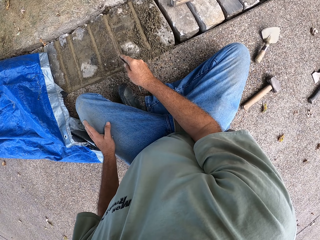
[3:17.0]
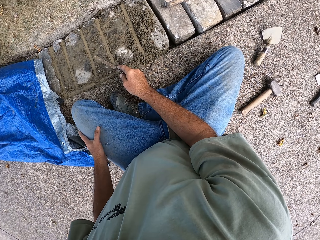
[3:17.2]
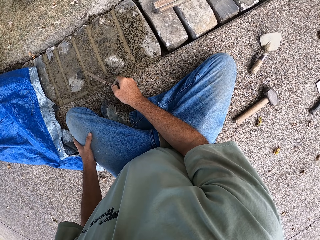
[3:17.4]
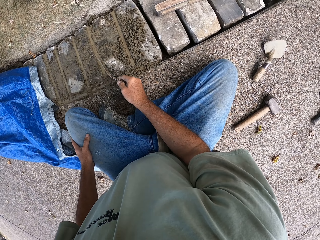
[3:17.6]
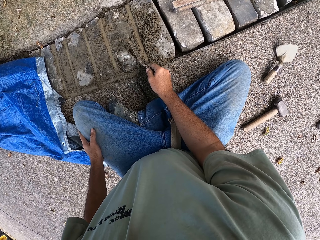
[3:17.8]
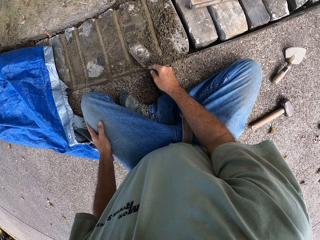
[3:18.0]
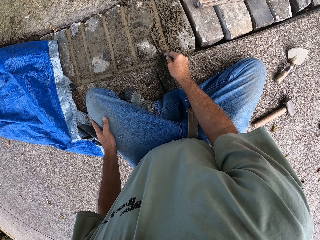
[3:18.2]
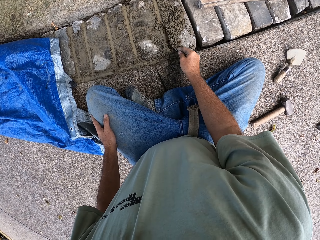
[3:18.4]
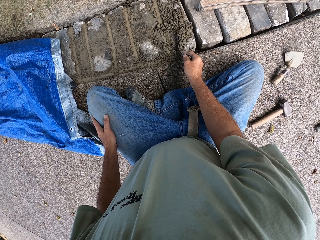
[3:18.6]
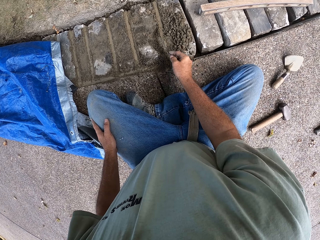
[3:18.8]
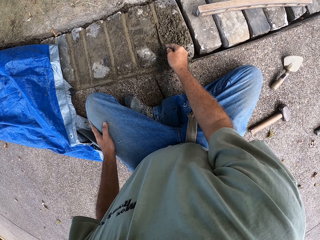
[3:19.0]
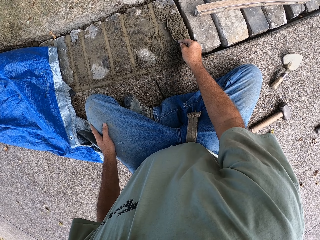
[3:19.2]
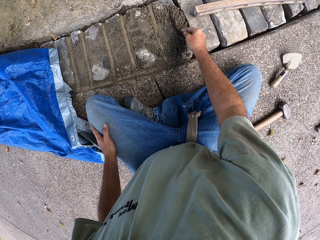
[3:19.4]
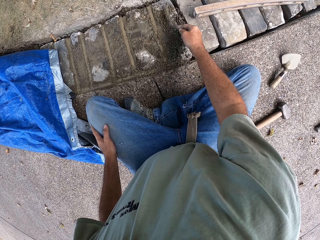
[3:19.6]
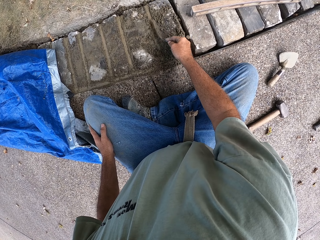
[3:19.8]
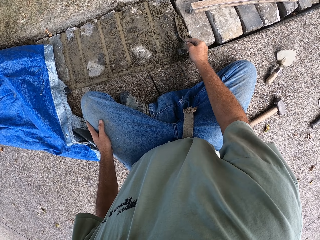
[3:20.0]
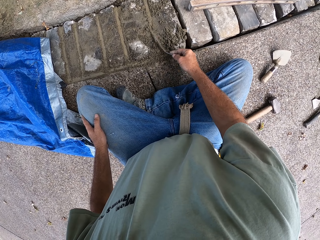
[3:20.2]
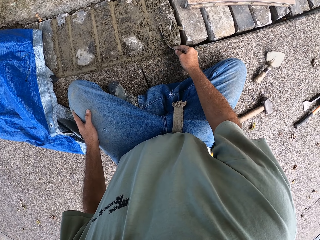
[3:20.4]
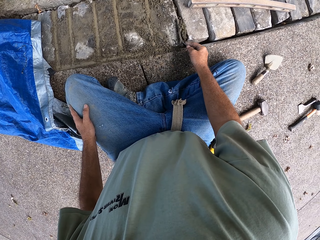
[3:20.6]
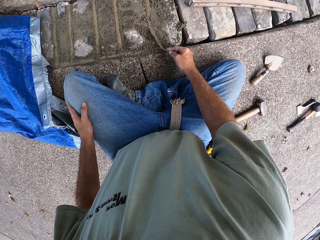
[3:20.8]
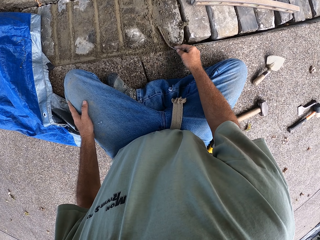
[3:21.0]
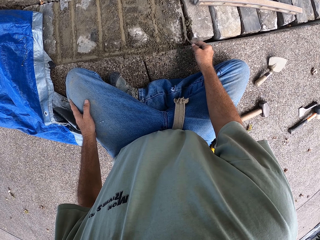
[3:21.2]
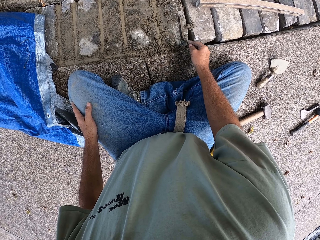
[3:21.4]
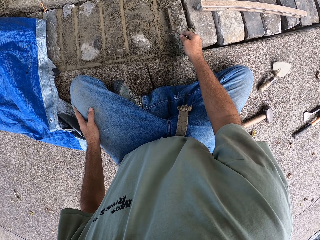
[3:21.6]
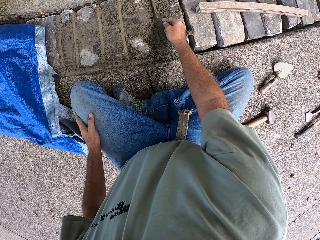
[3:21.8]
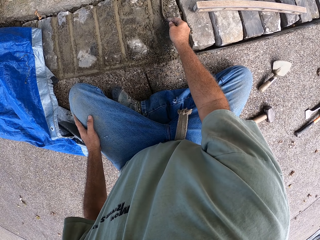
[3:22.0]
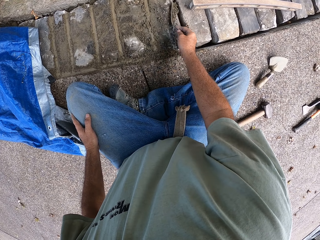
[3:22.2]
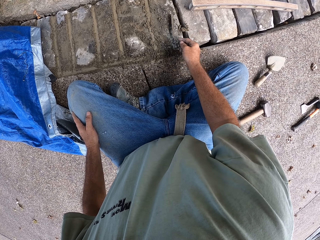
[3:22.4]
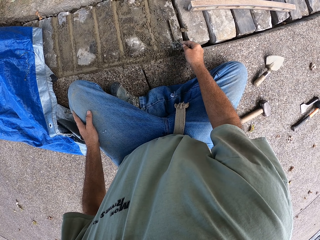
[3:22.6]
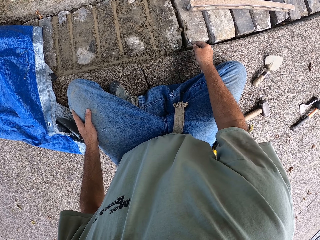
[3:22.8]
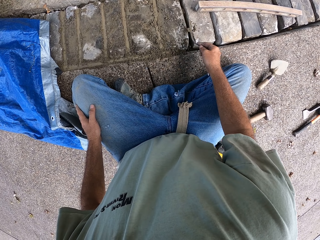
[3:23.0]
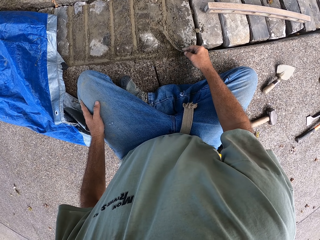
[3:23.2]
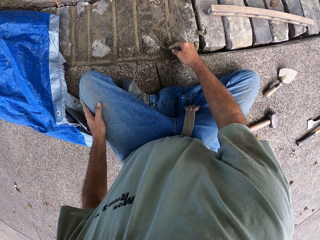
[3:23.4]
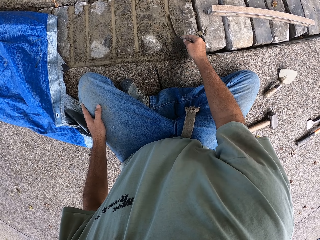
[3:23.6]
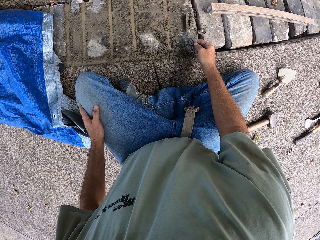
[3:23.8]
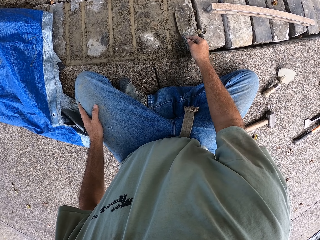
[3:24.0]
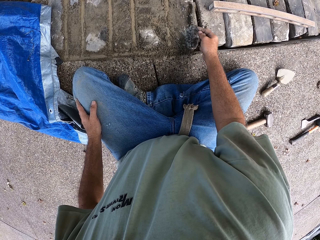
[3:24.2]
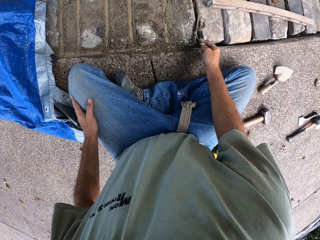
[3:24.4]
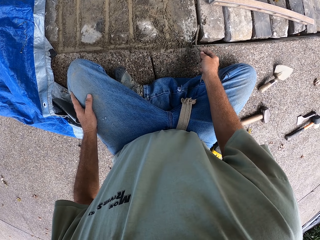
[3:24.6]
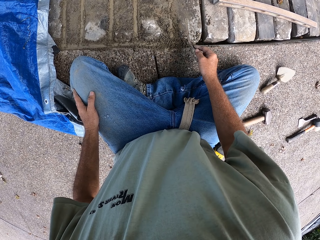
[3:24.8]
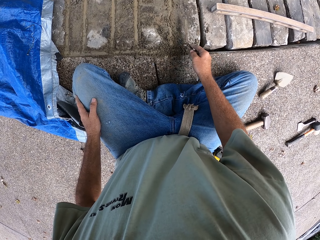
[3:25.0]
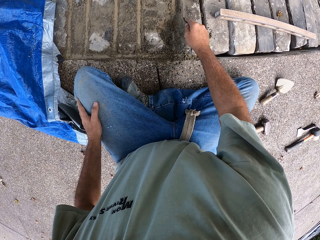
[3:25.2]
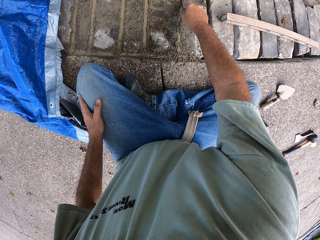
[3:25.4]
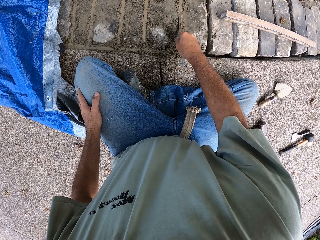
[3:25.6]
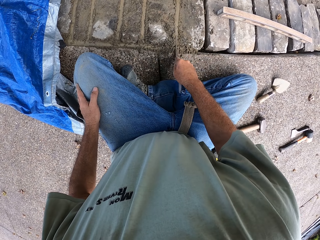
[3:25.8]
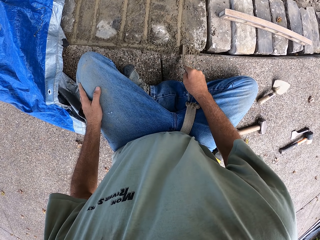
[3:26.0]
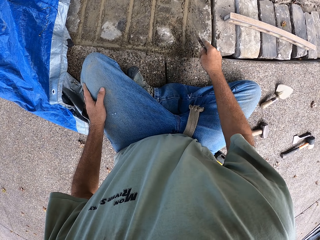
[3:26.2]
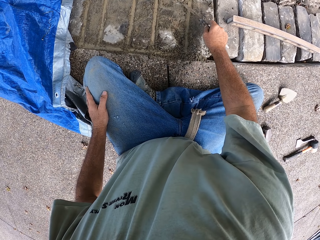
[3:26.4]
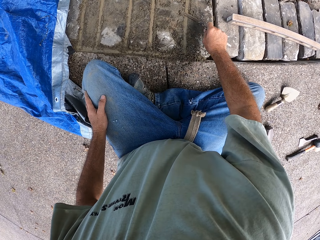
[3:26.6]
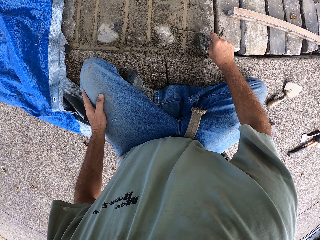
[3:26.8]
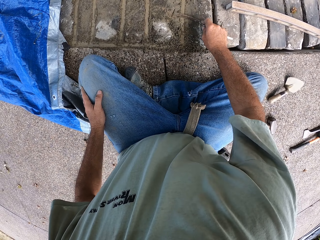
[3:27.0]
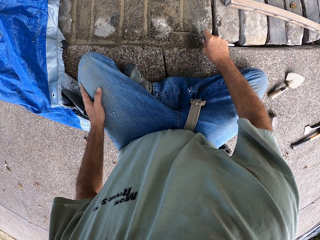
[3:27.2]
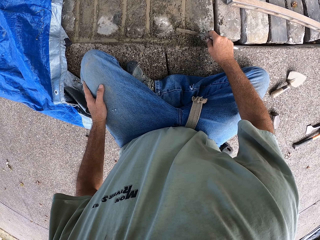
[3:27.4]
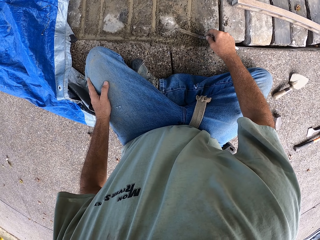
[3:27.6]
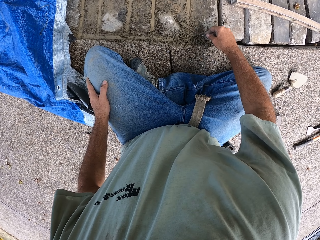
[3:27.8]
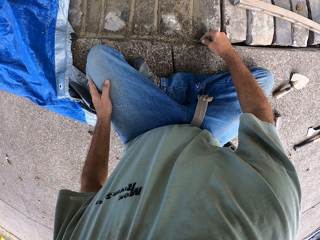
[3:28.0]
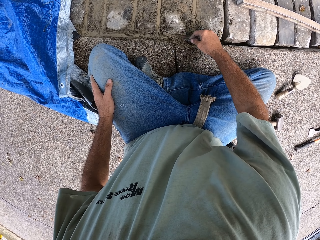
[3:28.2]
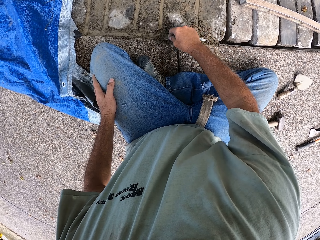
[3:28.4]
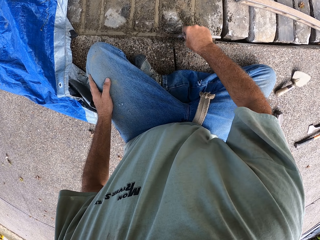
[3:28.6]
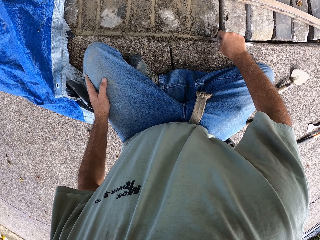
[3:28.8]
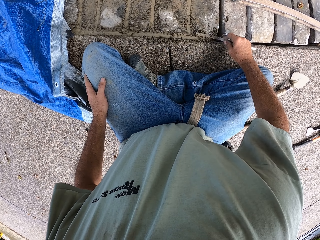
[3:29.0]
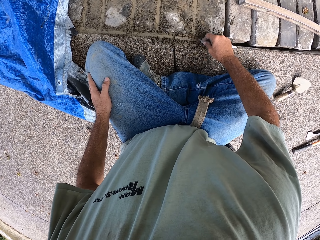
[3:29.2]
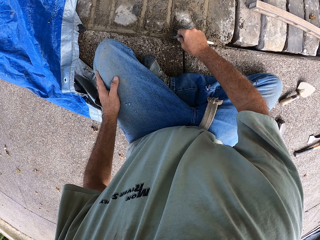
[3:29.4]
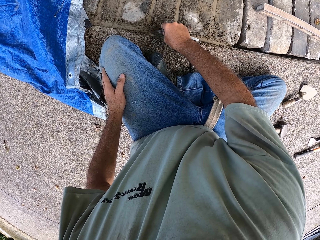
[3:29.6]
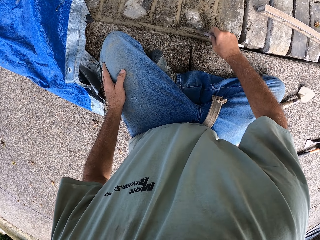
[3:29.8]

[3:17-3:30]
The camera wearer spreads sand cement mixture on the blocks with a metal bar. They fix the sand cement mixture on the blocks with the metal bar.

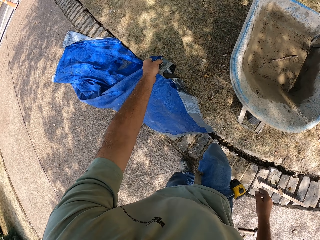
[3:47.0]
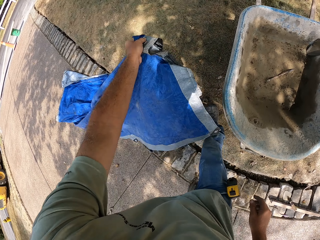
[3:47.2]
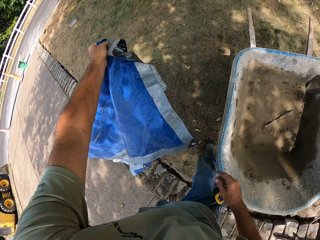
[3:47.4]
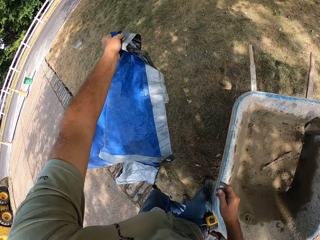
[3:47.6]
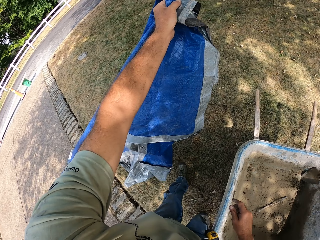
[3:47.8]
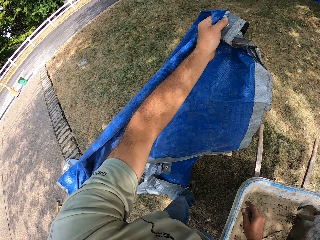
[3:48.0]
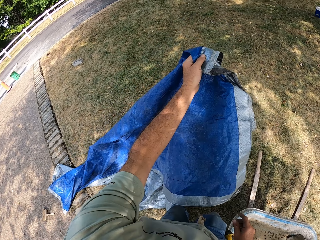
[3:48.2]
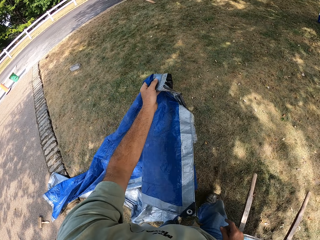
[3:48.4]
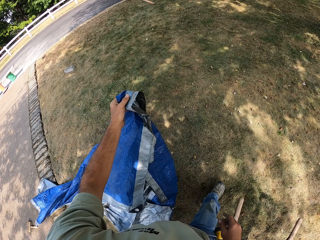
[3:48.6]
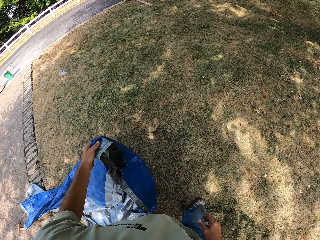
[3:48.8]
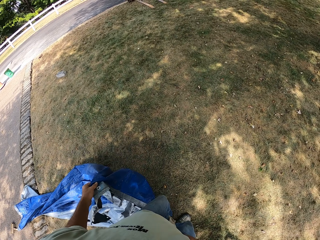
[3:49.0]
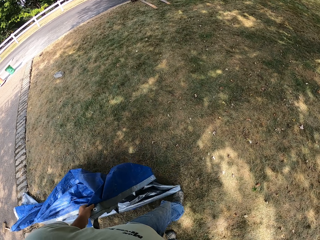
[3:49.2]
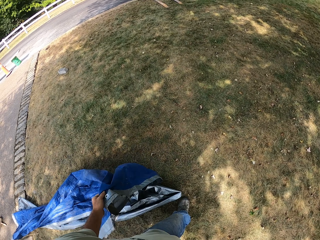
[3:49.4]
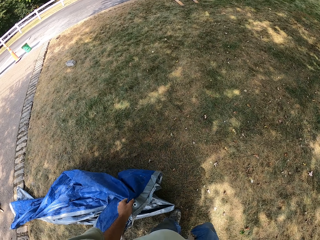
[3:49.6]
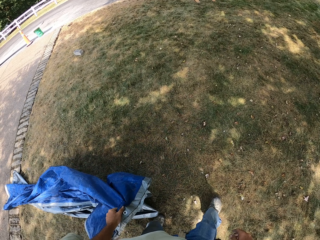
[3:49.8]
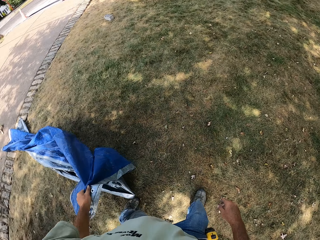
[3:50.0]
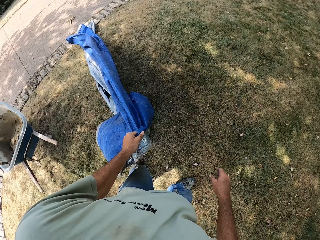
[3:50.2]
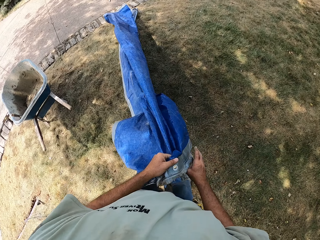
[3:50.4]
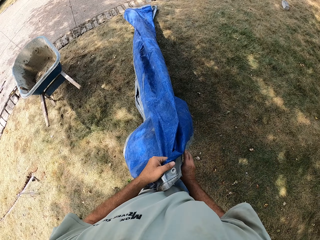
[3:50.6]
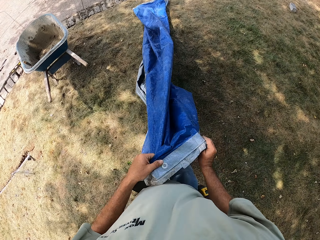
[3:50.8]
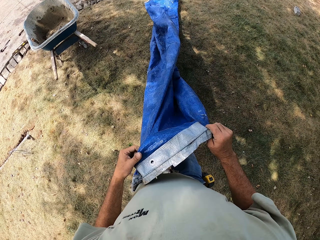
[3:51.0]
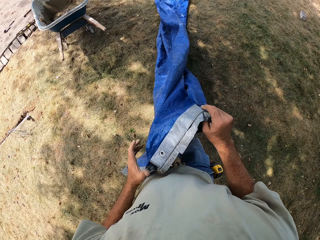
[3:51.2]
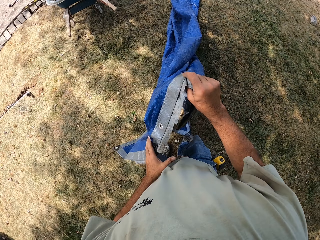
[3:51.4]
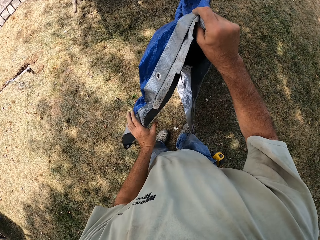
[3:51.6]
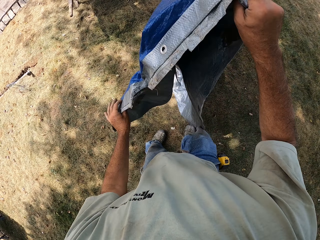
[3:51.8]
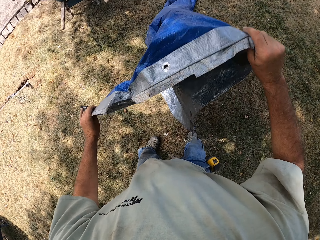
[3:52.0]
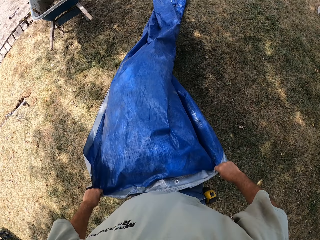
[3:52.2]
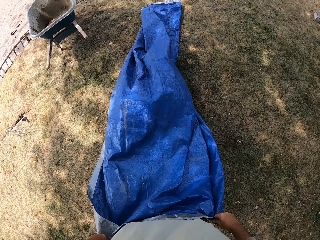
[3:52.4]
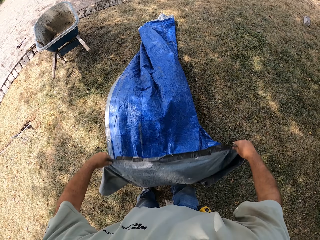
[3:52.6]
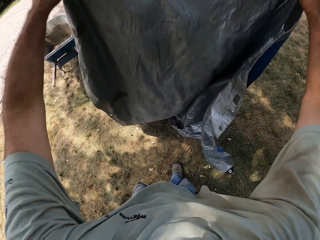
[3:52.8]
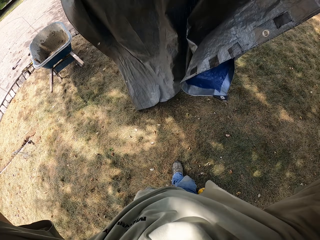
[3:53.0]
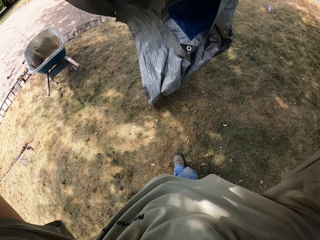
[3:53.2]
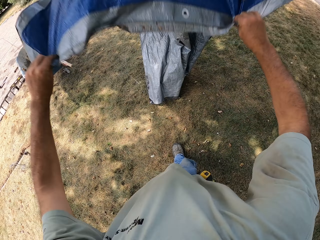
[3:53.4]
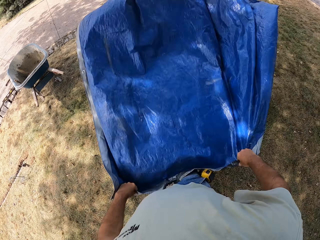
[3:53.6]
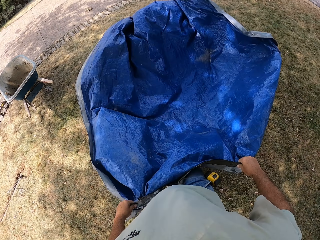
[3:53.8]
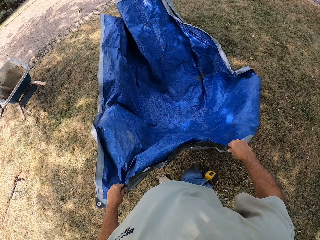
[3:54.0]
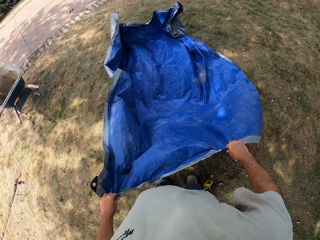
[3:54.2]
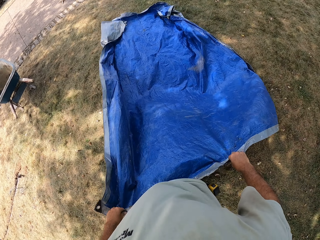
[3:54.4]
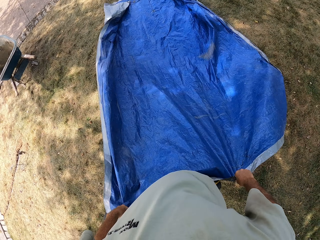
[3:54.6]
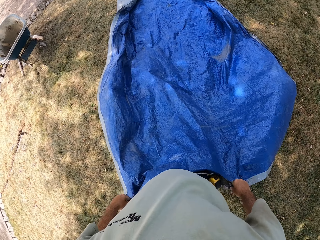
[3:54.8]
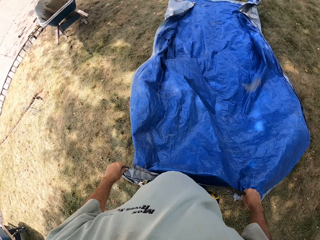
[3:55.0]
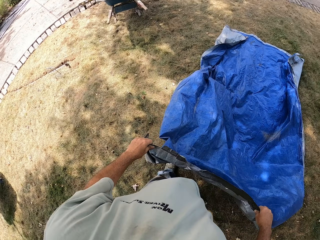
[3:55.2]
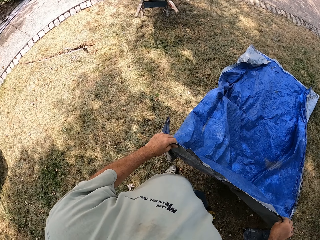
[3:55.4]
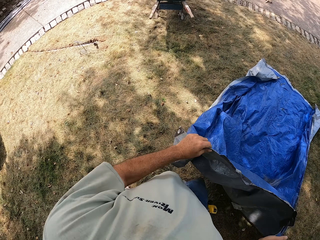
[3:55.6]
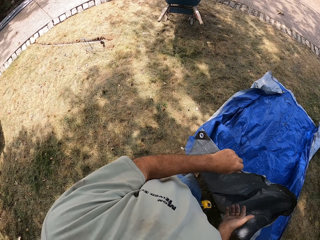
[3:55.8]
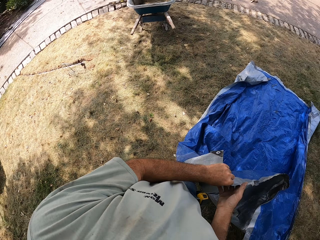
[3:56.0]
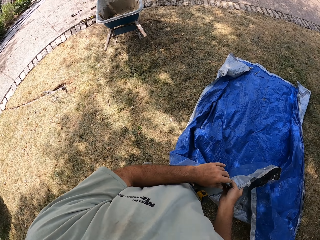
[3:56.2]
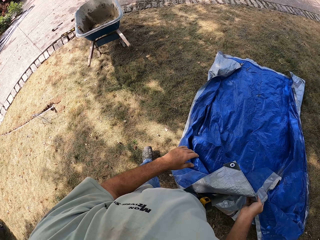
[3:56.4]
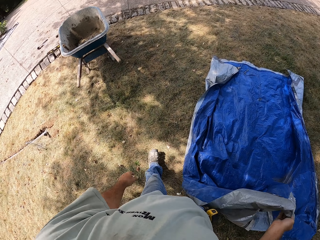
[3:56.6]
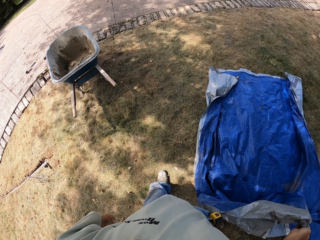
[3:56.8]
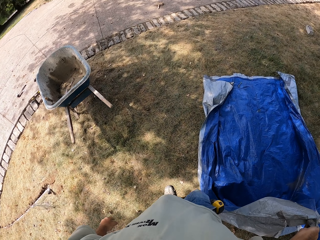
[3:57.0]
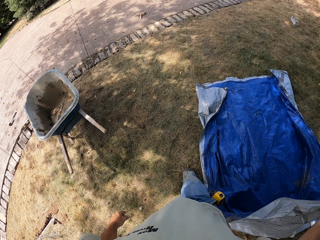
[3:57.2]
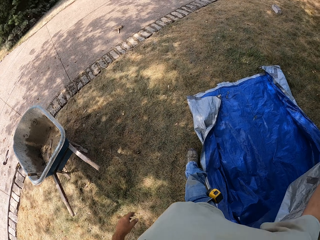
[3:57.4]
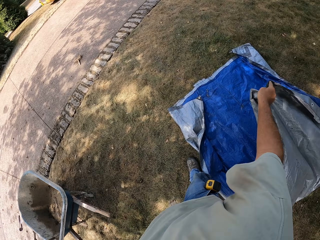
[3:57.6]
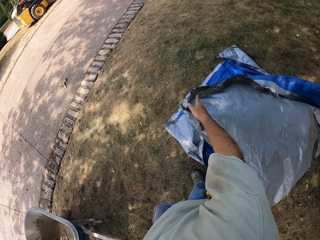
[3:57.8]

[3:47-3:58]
The camera wearer picks up a canopy cover from the pavement. They stand up, walk across a line of stones on the compound, and pull the canopy cover on the ground. They adjust the canopy cover on the ground and spread the canopy cover on the ground. They walk on the compound.
